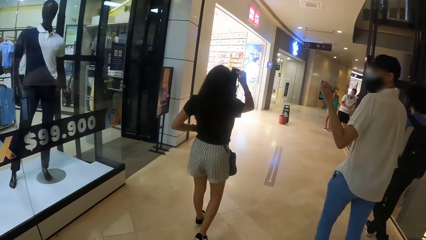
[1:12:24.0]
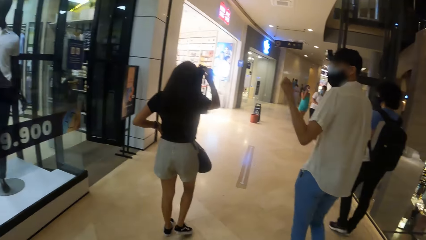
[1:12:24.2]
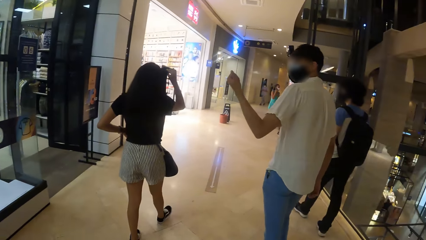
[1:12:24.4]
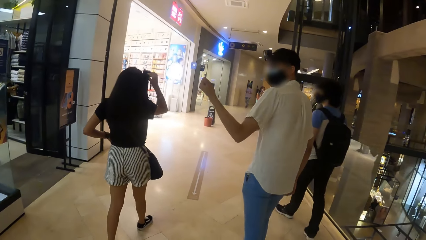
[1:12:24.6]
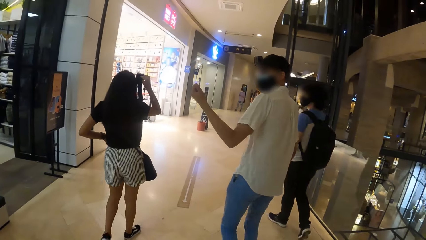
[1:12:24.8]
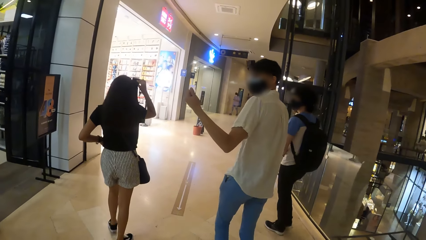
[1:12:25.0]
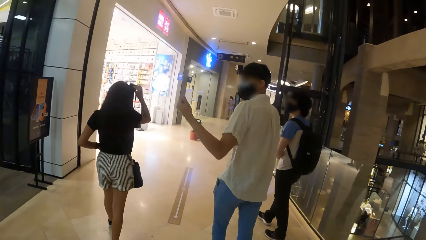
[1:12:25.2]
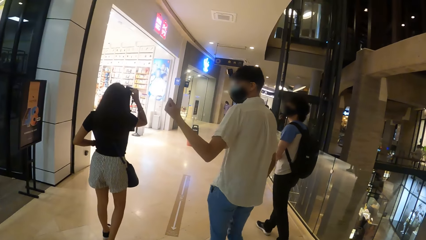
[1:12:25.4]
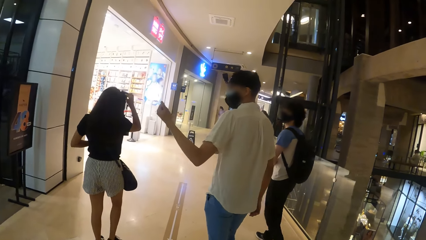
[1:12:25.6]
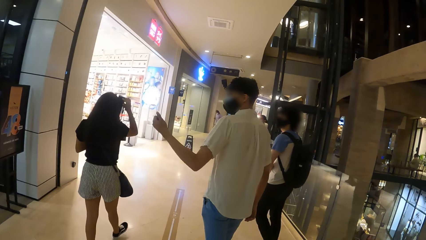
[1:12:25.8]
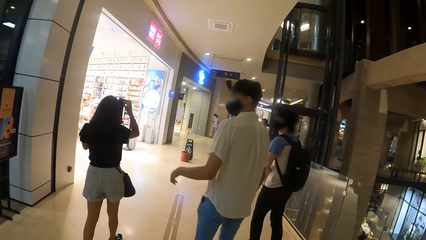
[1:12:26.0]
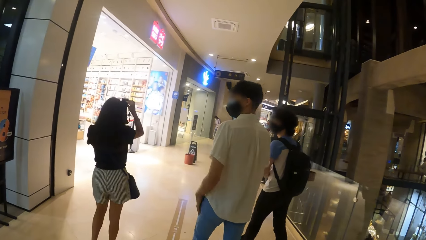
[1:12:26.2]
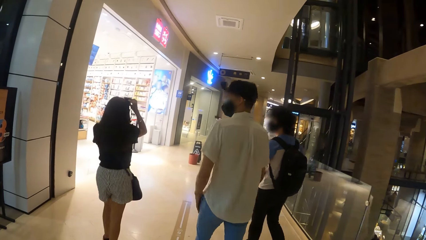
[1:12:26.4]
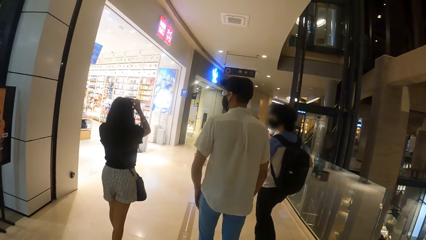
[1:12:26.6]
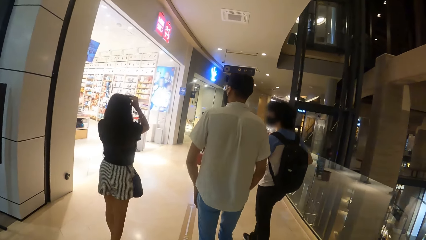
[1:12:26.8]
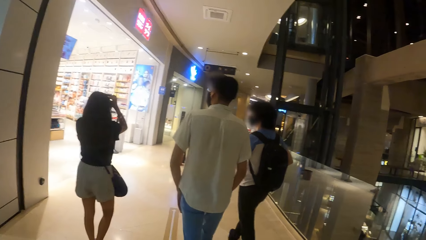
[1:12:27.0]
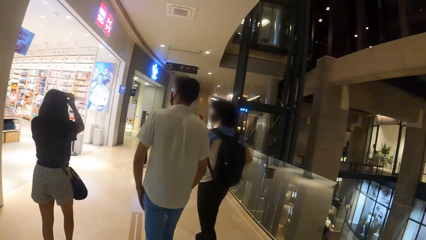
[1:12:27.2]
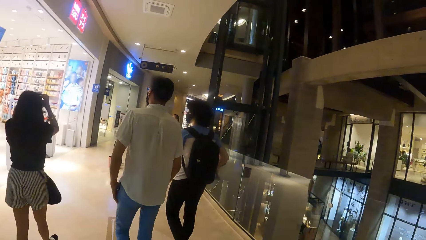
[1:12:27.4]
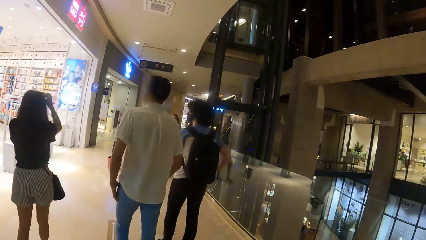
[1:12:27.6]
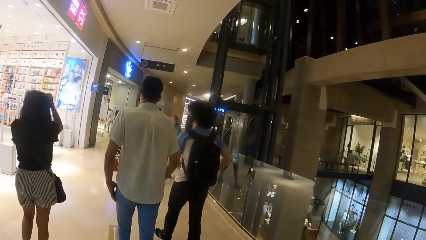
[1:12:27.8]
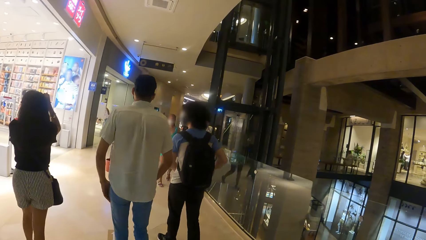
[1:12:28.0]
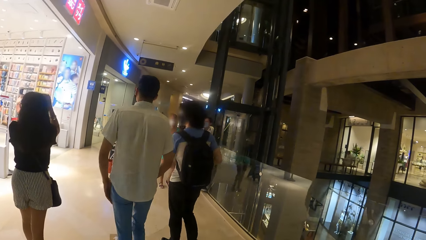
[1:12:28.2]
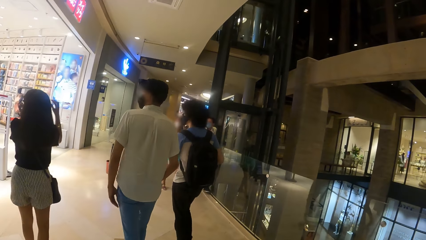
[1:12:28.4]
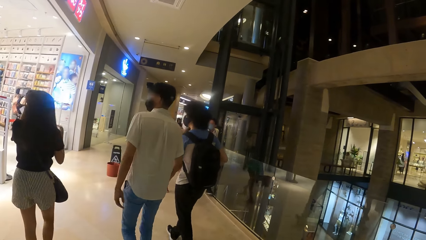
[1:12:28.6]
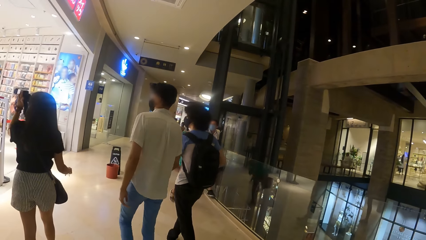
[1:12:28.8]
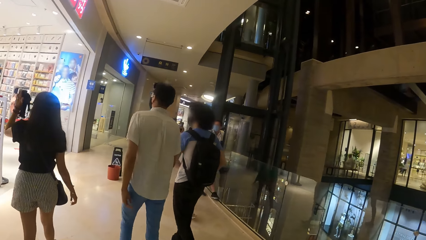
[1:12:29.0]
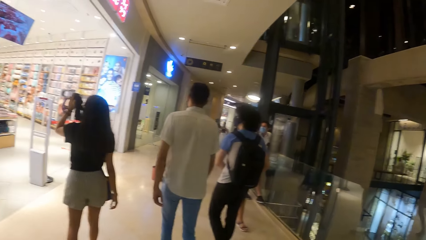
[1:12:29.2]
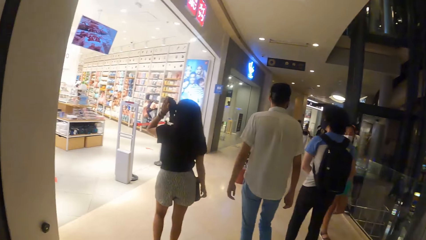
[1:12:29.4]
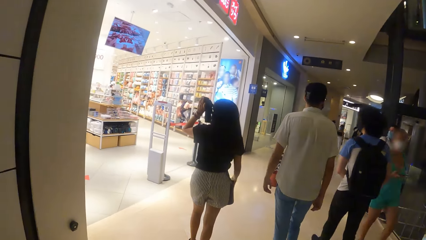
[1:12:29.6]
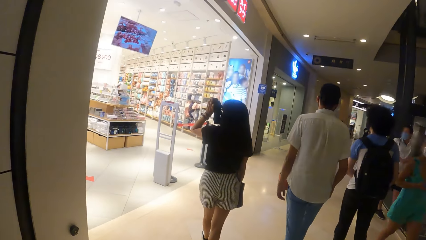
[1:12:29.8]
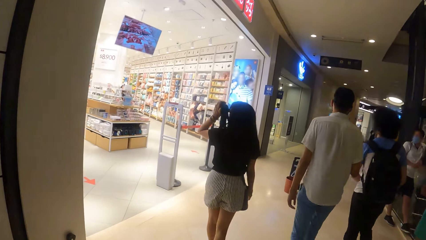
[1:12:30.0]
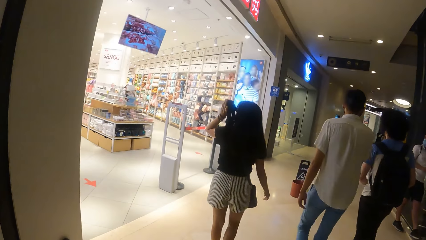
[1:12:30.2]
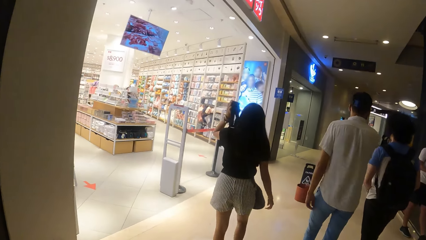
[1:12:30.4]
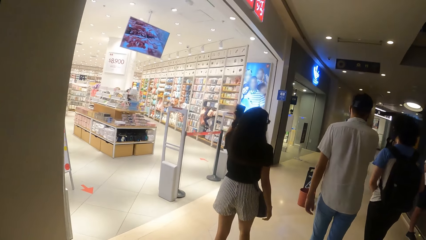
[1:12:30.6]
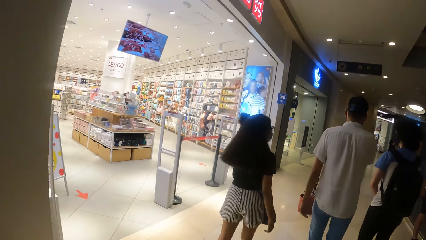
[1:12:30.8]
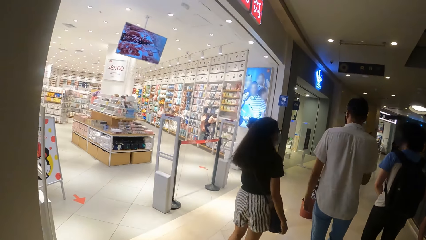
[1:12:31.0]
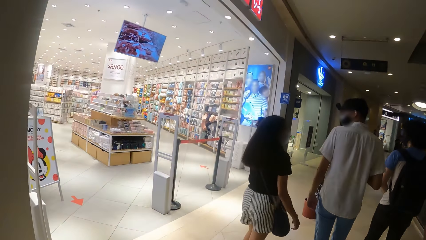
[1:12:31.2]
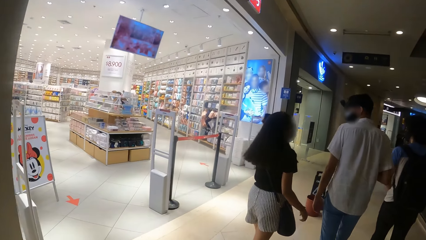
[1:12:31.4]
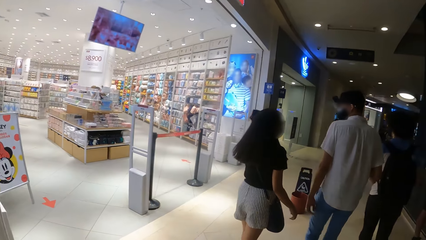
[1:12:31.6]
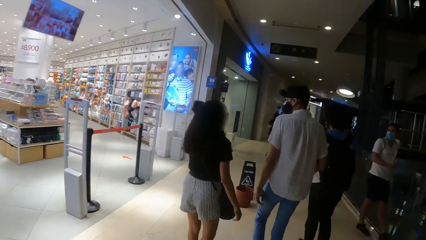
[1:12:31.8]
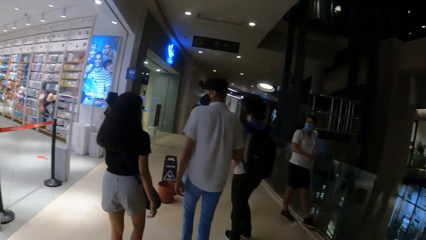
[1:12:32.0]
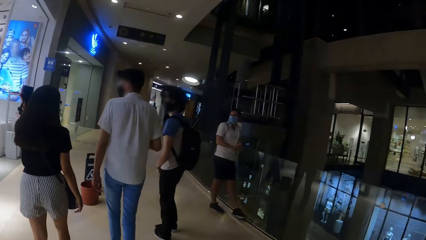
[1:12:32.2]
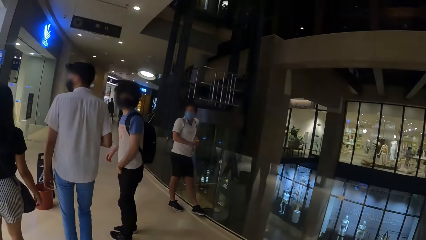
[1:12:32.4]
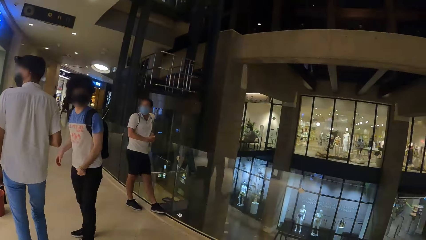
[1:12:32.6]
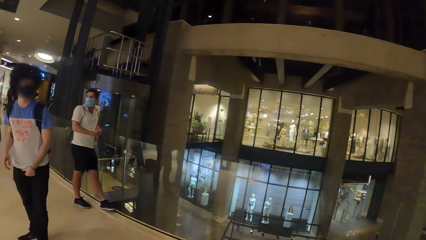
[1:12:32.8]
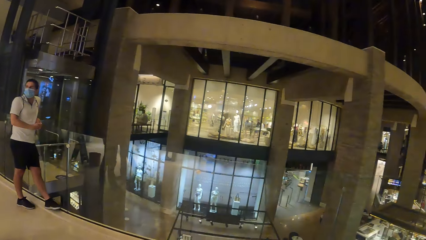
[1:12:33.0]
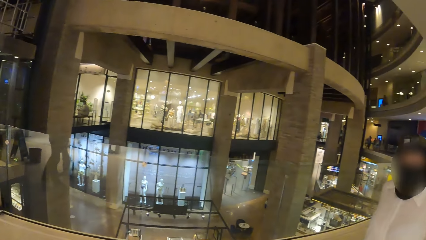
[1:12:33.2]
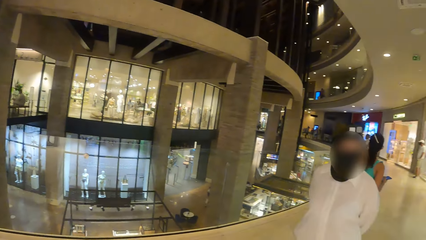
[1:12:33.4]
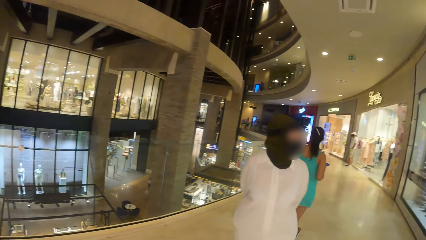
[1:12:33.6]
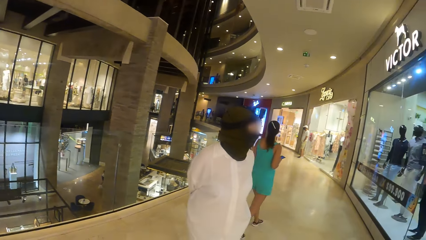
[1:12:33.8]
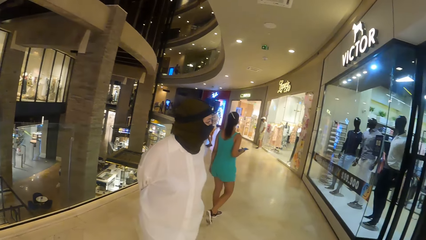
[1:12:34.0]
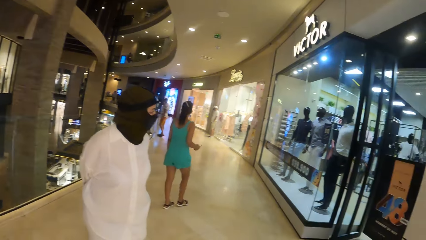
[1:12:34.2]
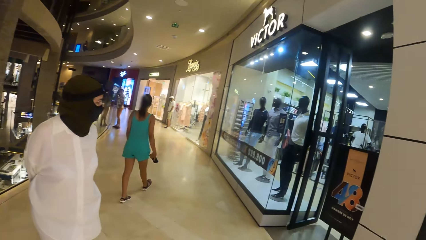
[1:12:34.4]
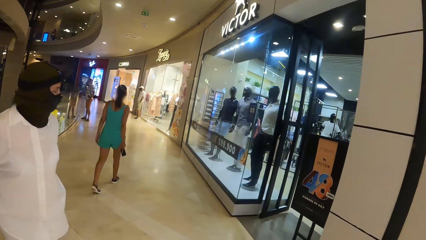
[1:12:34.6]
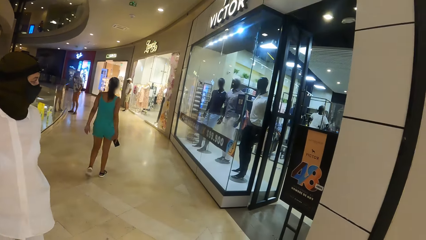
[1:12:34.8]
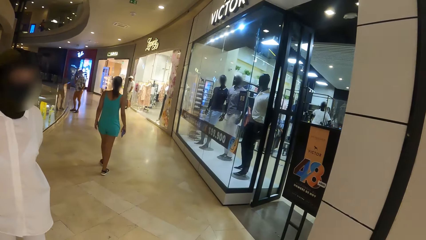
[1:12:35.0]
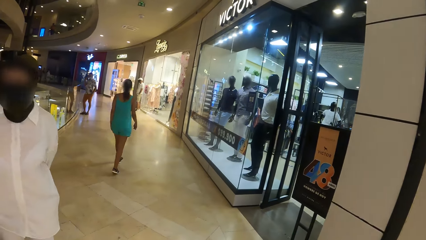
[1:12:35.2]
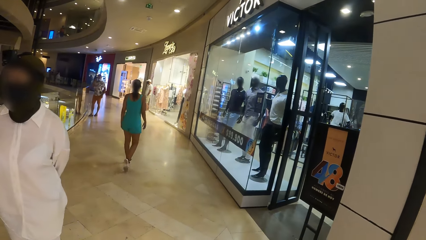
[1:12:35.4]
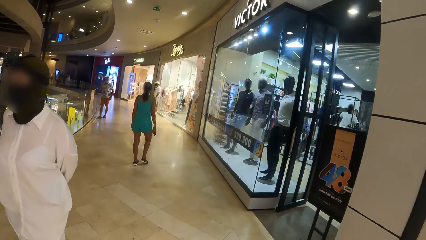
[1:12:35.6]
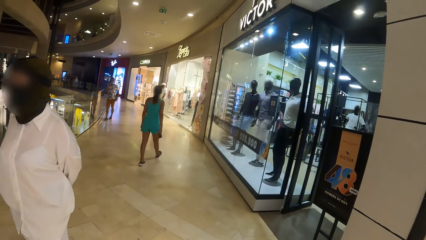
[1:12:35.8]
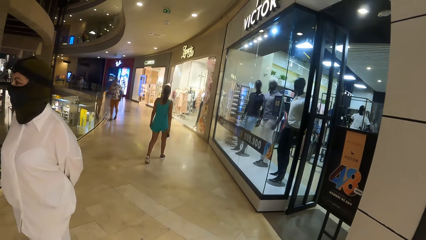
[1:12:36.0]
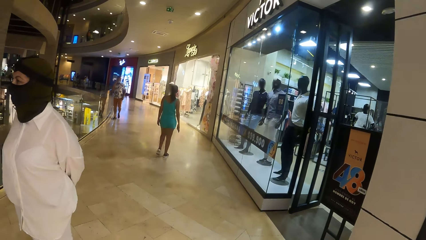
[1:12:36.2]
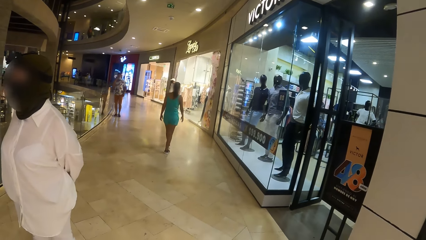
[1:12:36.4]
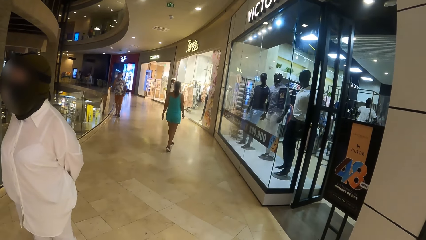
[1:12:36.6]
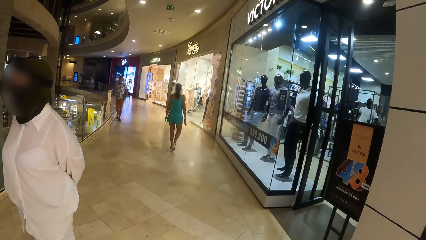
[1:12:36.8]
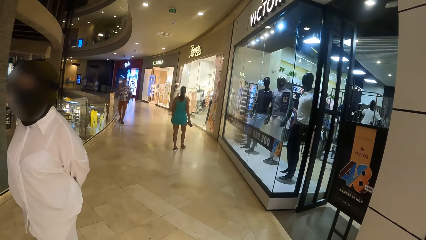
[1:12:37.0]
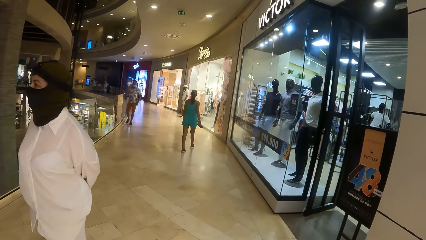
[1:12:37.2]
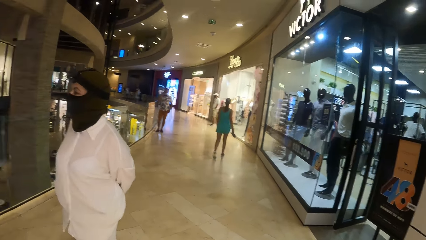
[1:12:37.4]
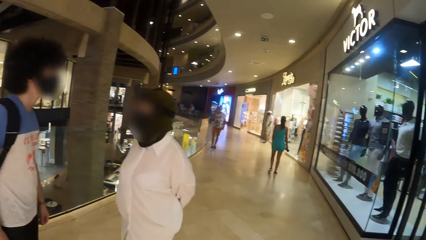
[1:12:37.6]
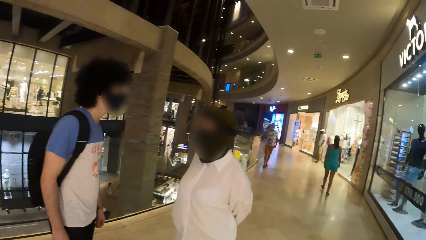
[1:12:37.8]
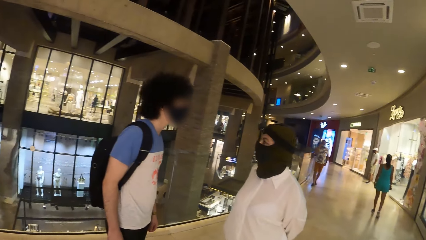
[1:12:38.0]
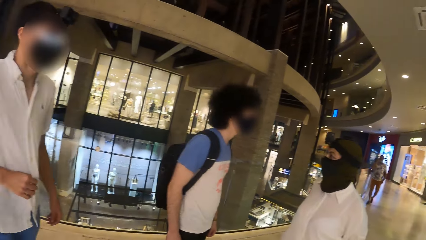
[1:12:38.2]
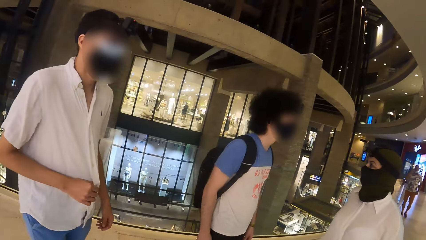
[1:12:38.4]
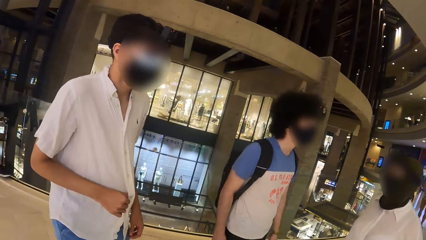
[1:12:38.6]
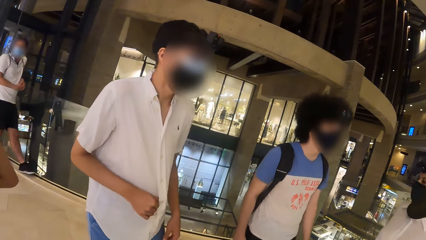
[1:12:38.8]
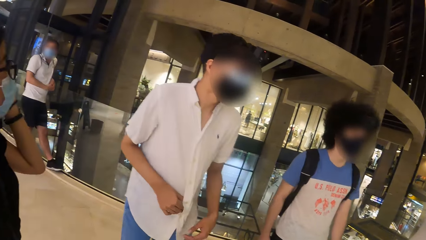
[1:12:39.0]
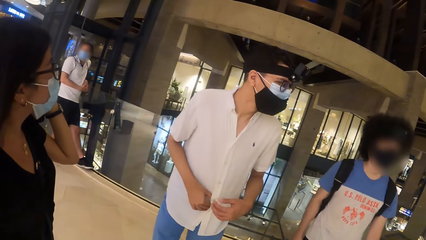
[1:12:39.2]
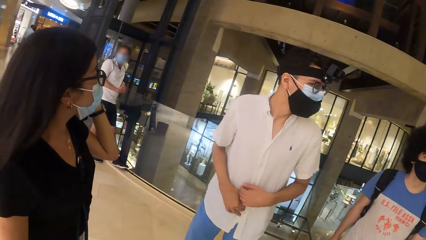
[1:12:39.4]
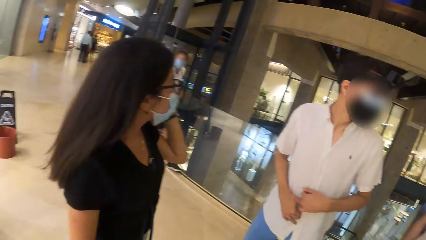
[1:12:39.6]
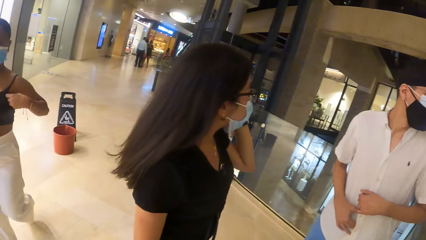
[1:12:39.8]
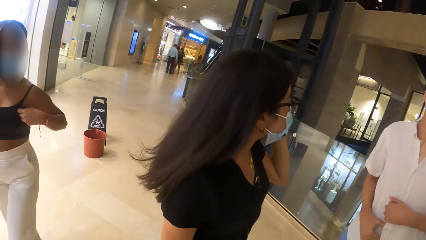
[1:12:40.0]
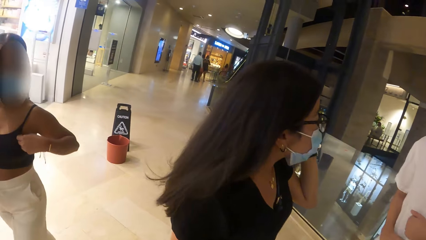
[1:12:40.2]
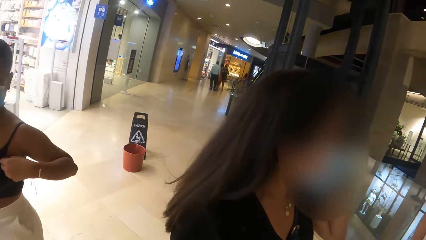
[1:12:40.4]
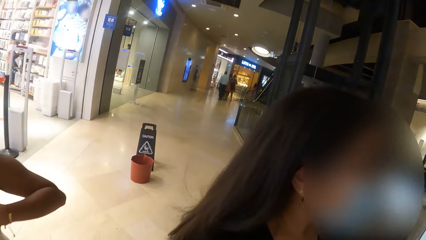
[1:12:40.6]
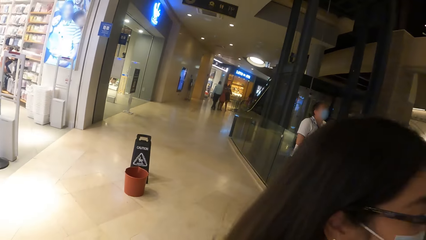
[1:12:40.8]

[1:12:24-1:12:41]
The woman operates the camera with her left hand. The camera wearer looks around the mall. Another woman interacts with a man. Another man interacts with the second woman.
